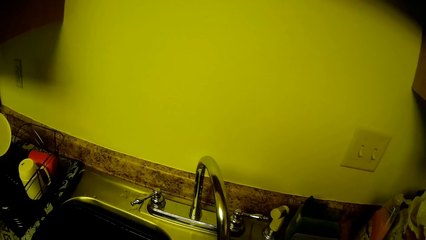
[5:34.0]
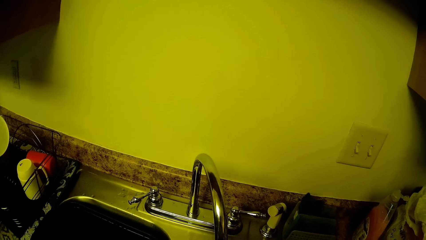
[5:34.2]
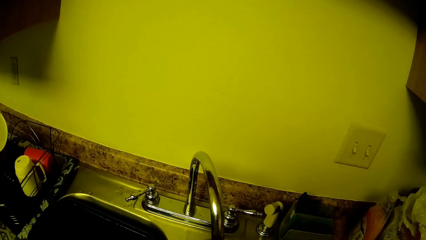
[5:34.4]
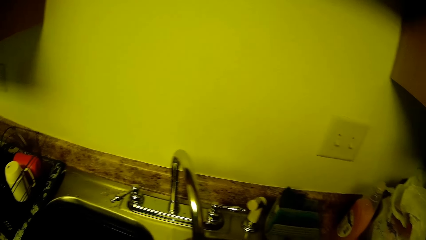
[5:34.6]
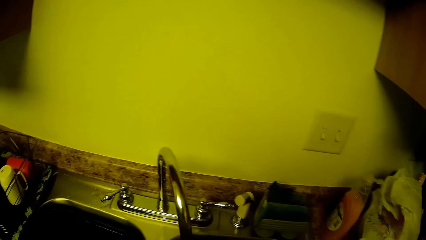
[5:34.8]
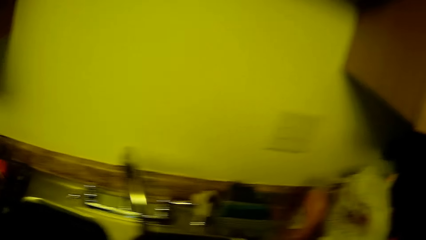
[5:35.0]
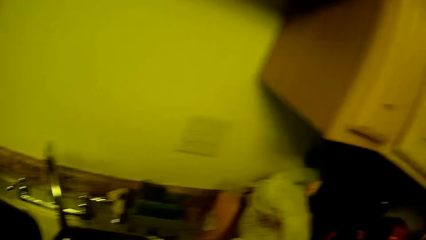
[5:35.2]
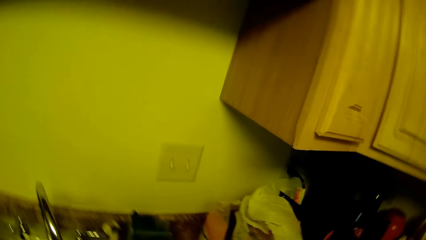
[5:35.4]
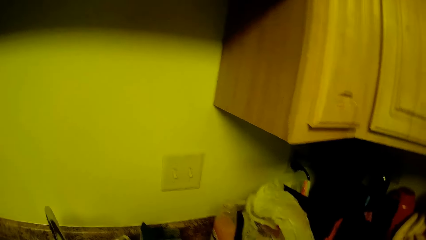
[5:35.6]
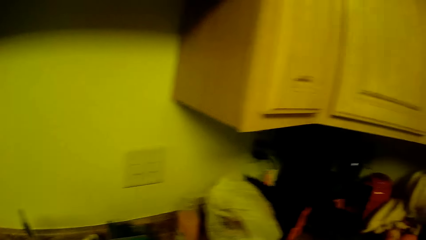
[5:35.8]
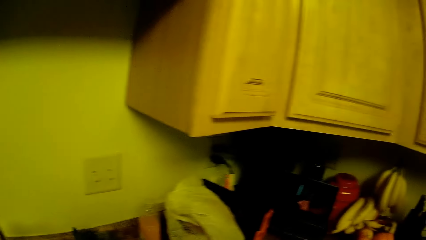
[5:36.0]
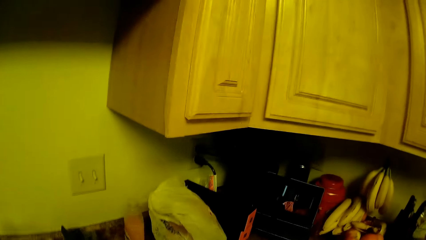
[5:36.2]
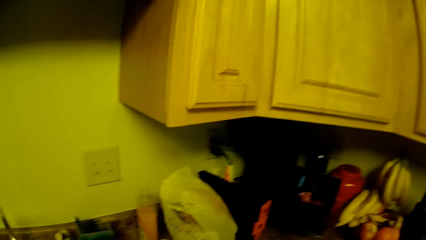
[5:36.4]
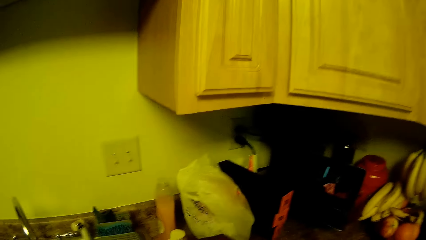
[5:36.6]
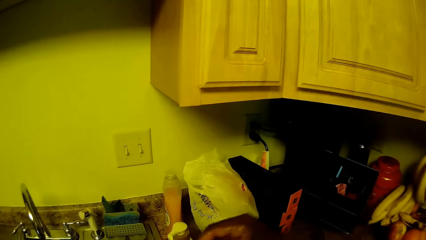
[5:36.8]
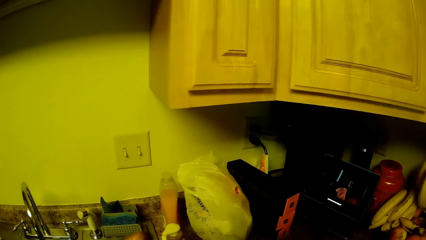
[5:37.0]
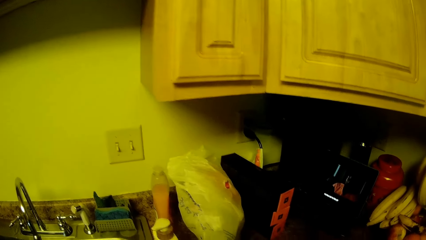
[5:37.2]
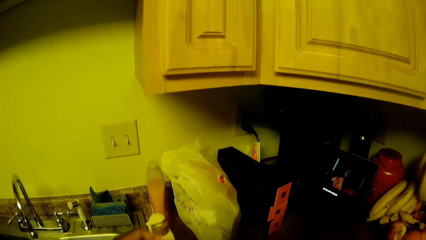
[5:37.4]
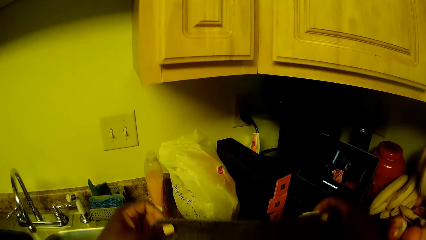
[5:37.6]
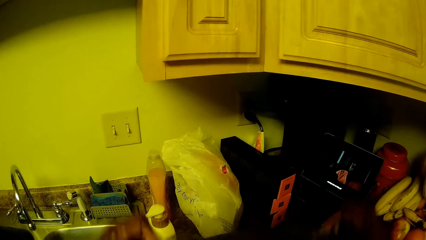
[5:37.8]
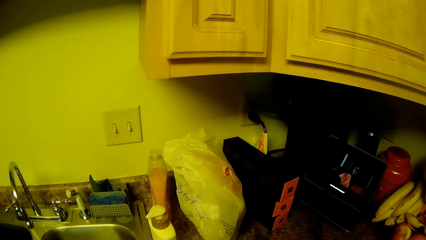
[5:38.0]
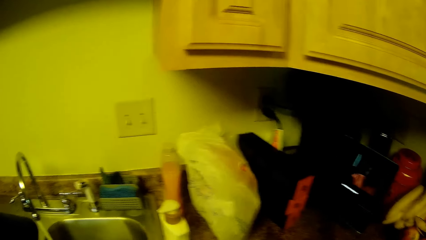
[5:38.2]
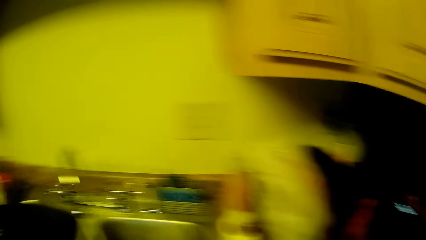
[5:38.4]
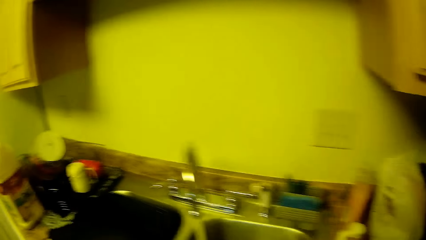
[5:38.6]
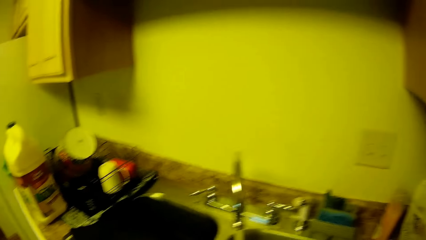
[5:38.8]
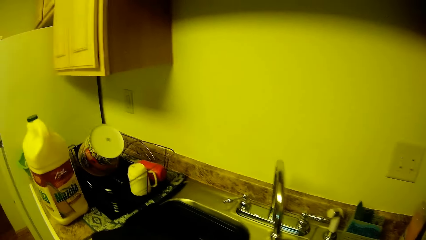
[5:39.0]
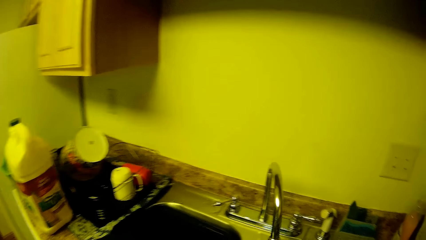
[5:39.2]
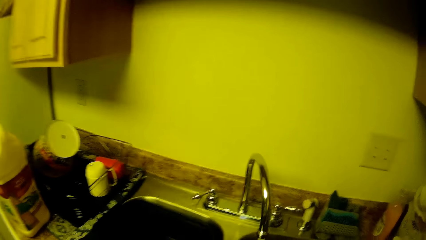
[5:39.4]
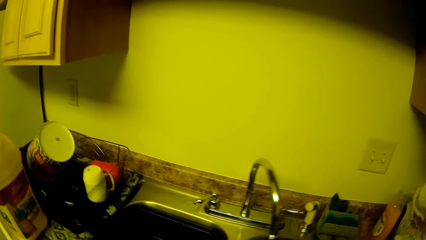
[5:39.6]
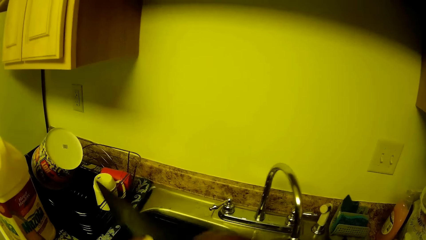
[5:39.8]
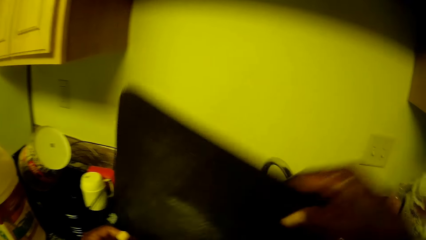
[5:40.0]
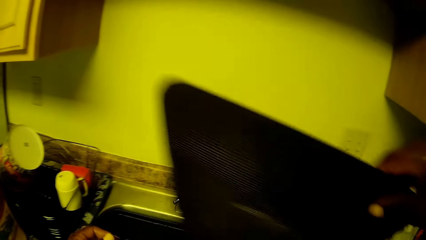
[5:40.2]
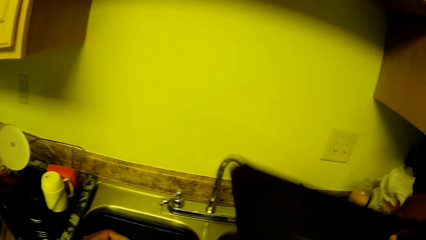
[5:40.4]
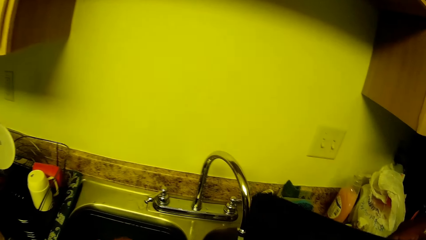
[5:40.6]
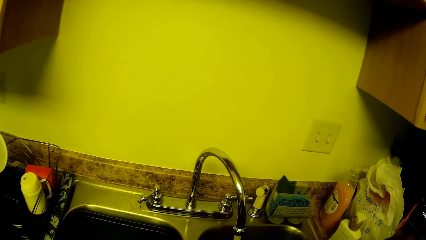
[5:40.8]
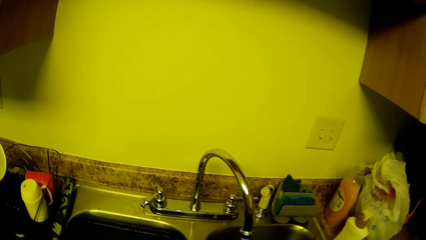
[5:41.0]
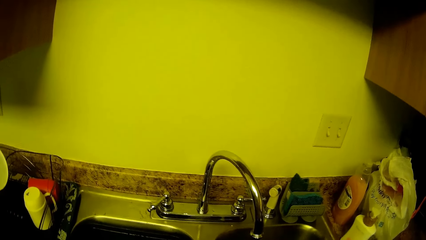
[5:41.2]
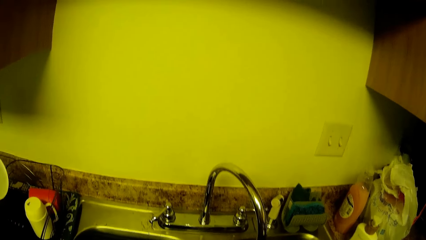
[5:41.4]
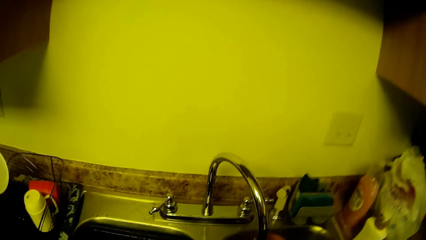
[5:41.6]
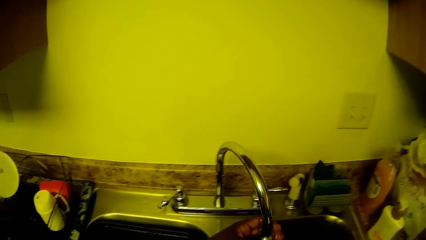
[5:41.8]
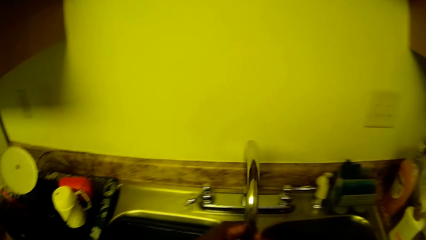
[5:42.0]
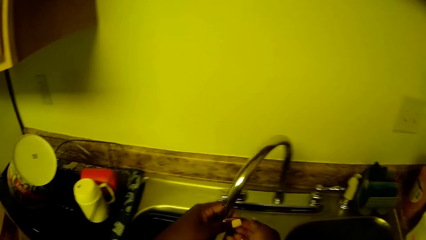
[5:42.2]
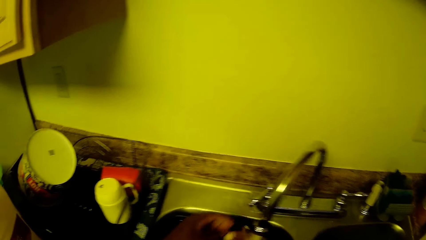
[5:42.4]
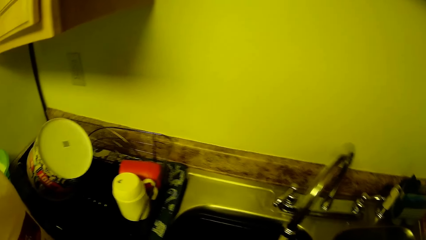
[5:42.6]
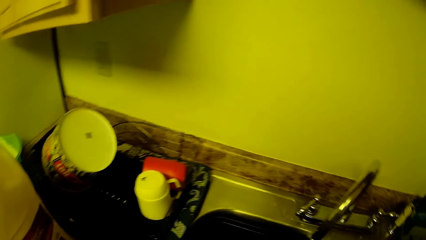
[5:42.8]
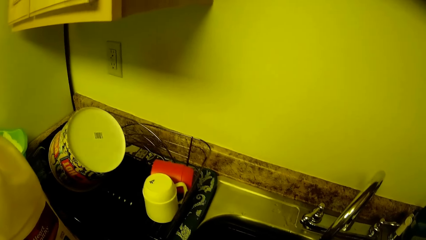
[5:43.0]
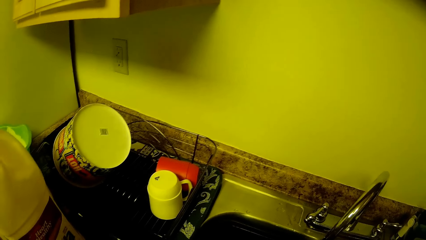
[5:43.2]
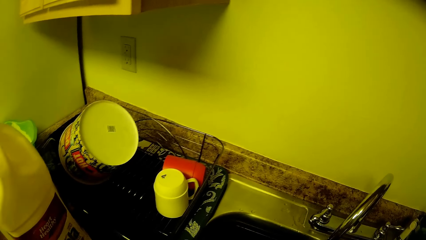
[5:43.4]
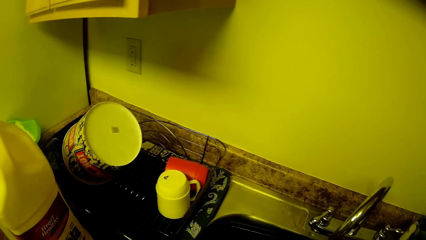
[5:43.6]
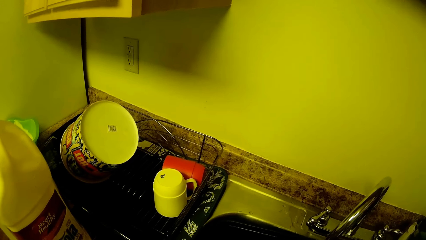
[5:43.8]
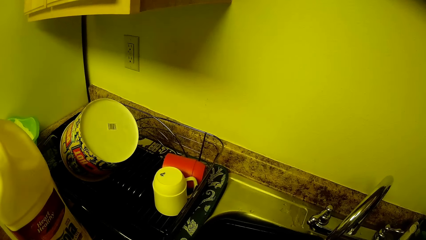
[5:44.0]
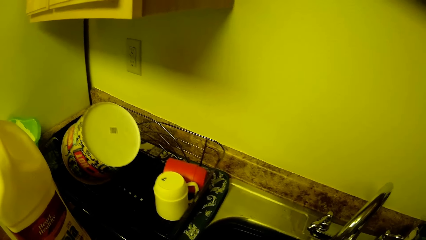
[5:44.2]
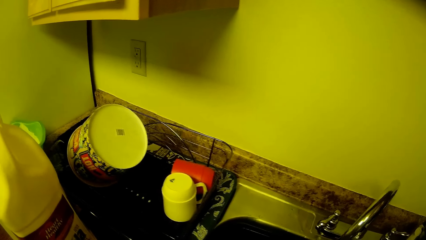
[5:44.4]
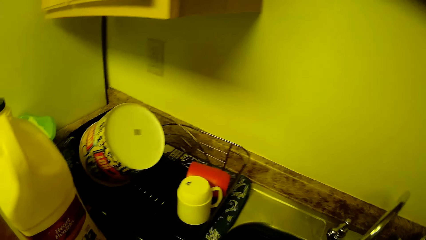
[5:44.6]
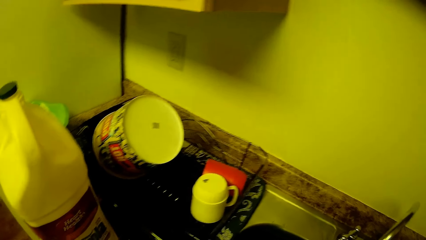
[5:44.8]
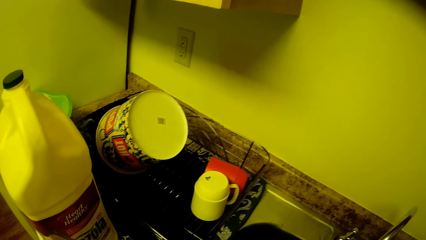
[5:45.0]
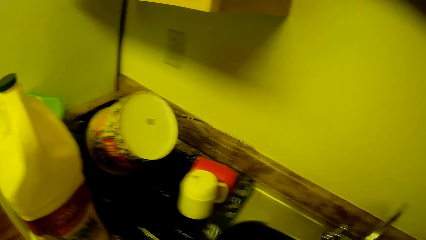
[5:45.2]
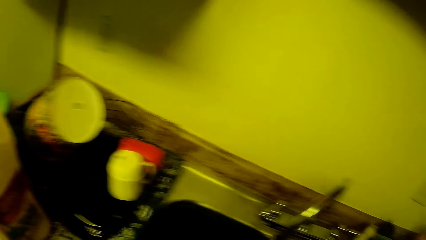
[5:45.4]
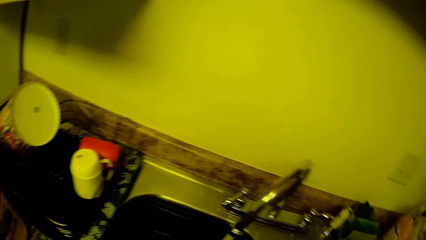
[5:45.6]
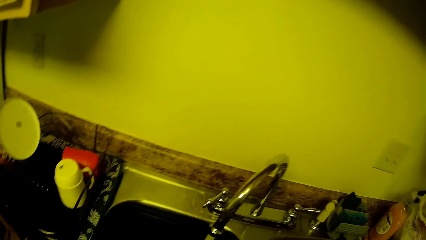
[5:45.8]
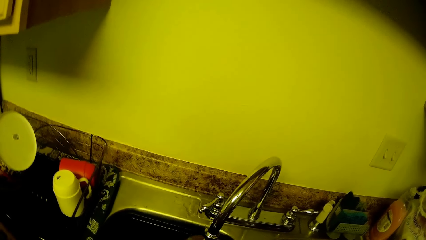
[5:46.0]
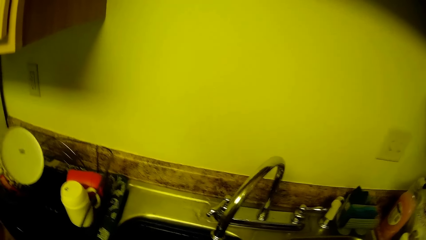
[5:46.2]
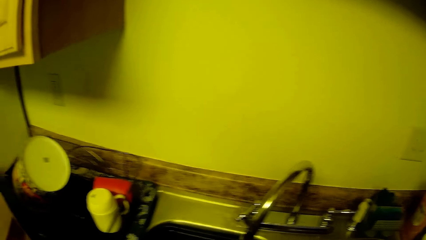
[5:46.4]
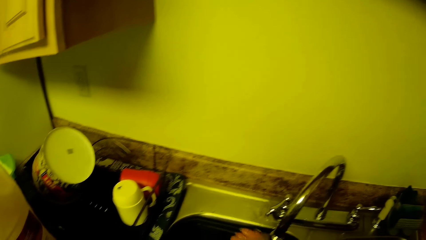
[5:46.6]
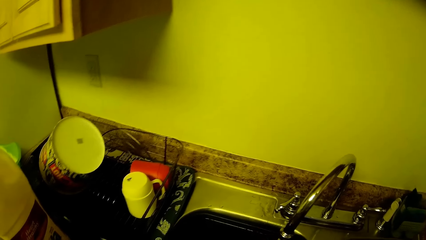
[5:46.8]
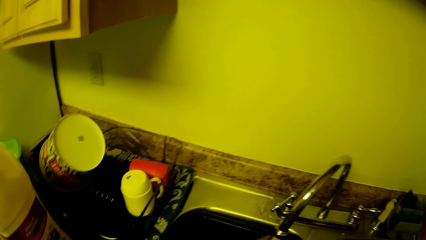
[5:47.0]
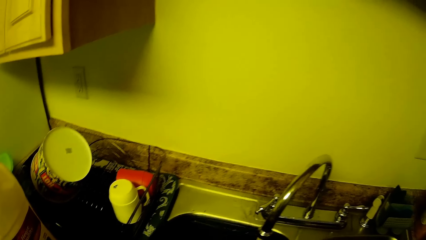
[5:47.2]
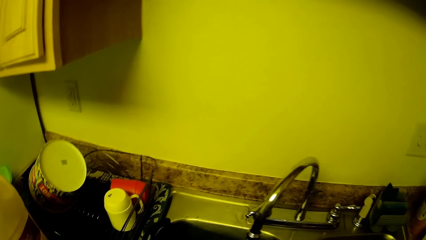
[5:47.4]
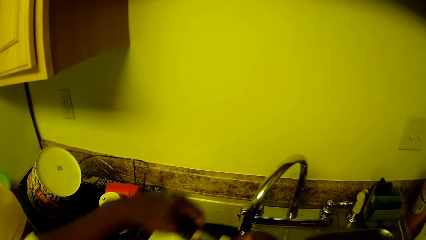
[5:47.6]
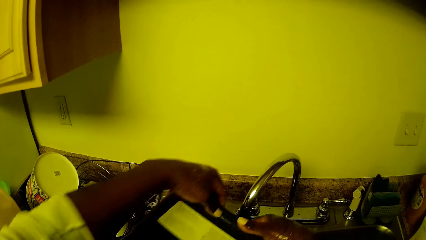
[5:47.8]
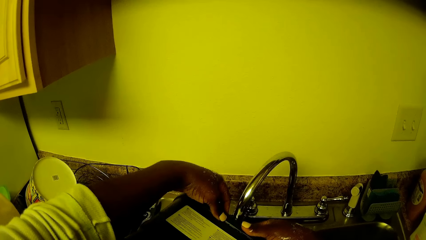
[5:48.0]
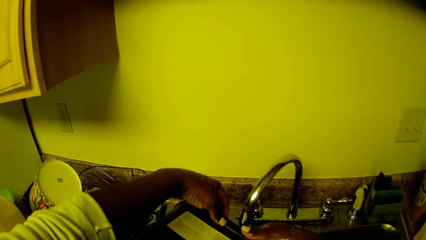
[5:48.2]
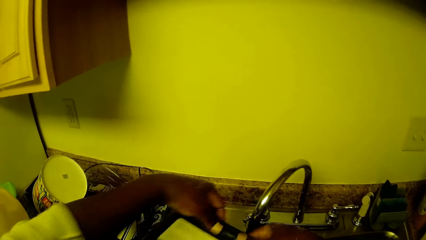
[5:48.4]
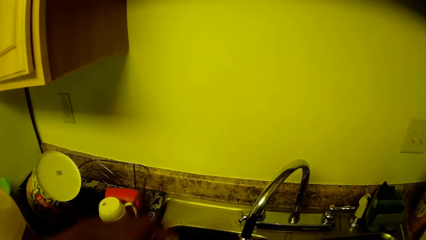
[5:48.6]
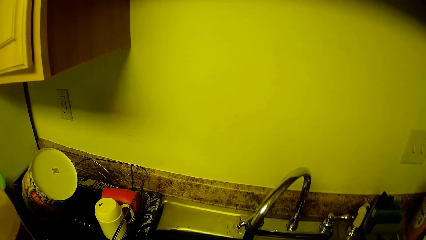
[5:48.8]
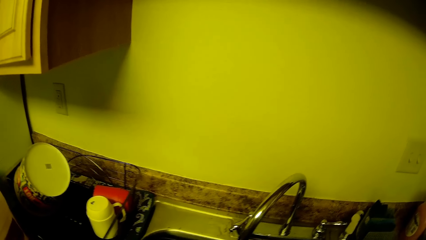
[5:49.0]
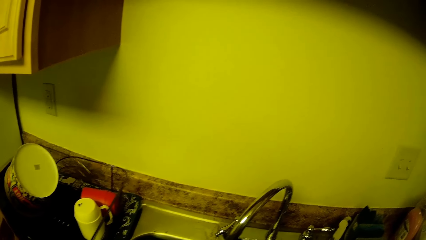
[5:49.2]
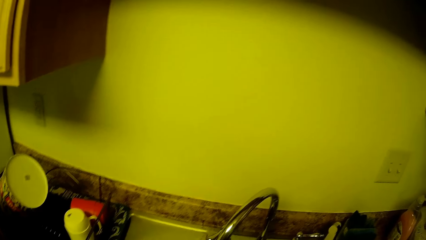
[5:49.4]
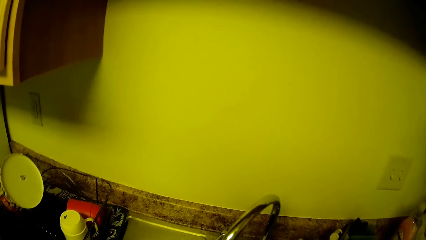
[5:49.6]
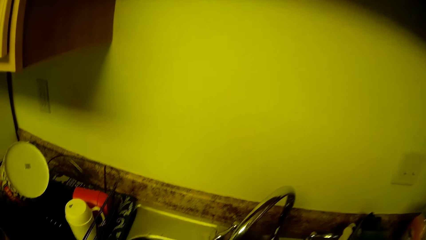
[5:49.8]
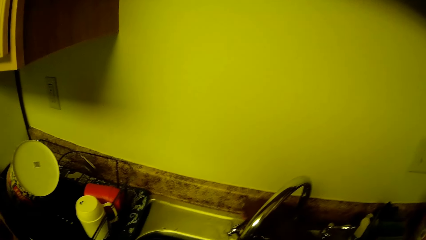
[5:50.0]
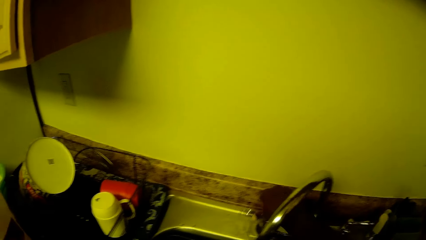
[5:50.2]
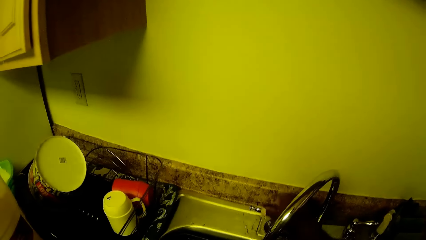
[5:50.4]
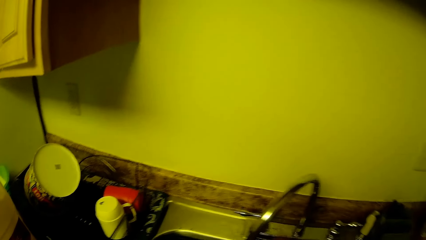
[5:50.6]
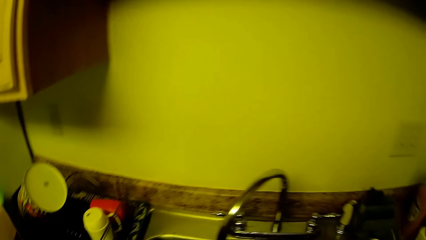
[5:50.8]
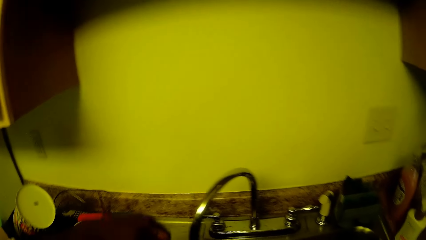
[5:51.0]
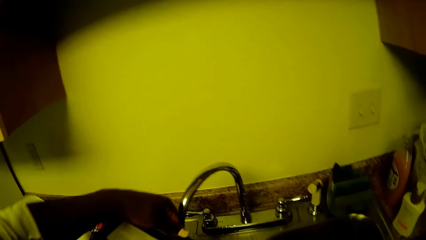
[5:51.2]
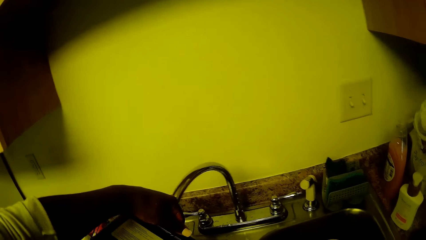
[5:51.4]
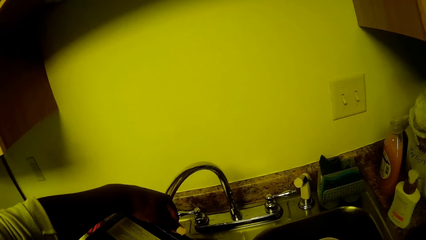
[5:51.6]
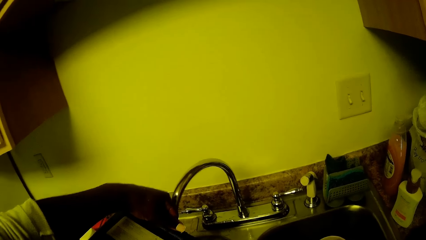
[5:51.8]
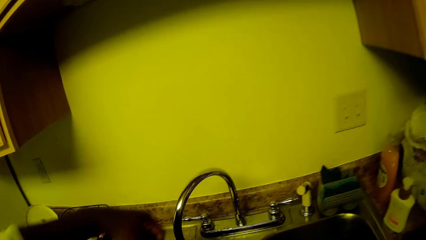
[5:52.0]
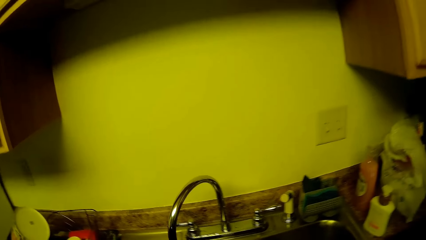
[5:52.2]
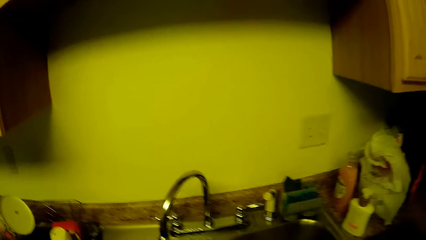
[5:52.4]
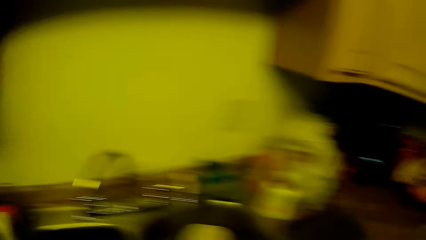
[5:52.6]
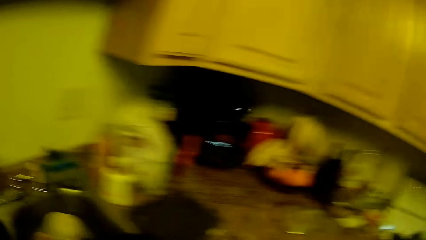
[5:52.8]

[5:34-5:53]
The camera wearer holds the damp towel in both her hands. She picks something from the kitchen counter. She picks a cutting board from the sink with her right hand. She moves the tap with her left hand. She rinses something. She picks a tray from the sink with both her hands. She turns off the tap with her right hand. She picks the tray from the sink with her left hand.
